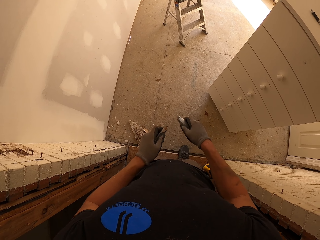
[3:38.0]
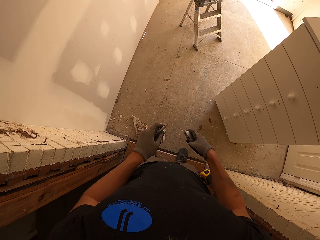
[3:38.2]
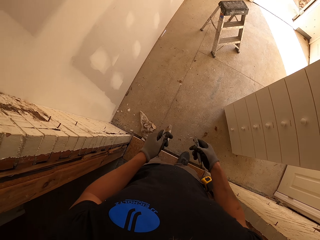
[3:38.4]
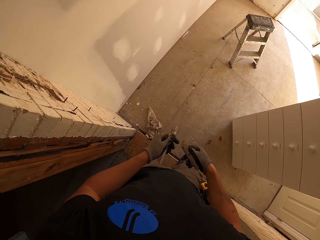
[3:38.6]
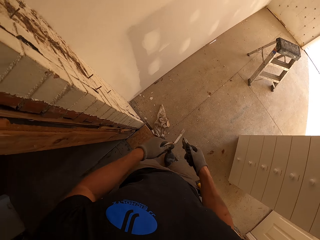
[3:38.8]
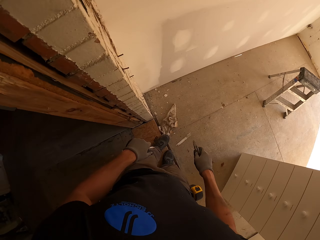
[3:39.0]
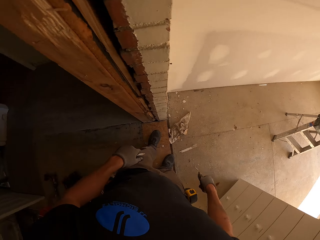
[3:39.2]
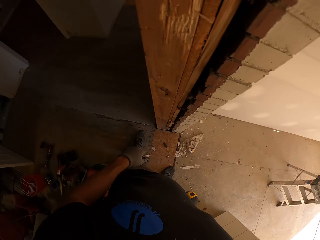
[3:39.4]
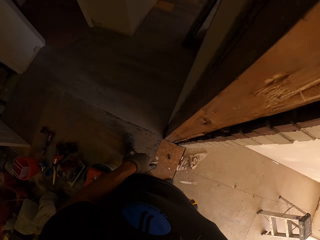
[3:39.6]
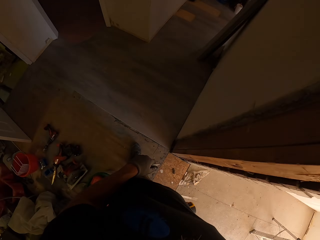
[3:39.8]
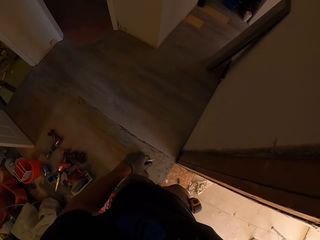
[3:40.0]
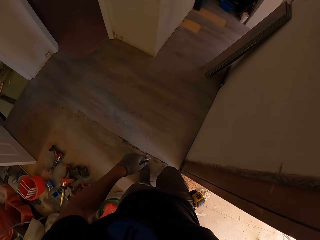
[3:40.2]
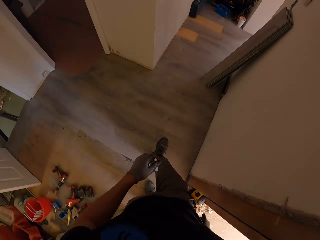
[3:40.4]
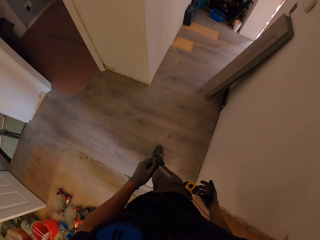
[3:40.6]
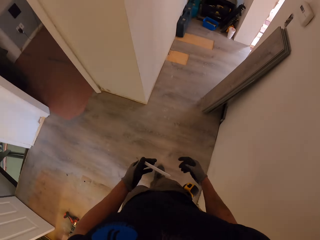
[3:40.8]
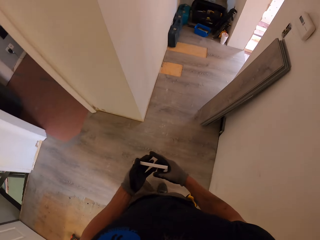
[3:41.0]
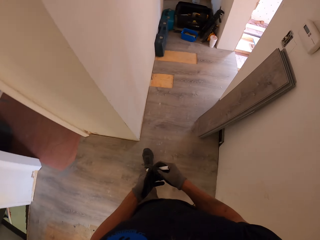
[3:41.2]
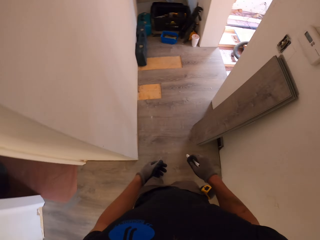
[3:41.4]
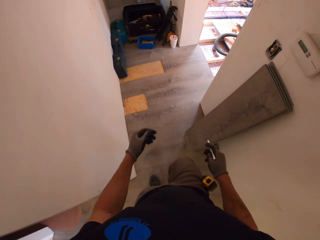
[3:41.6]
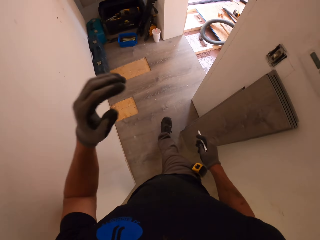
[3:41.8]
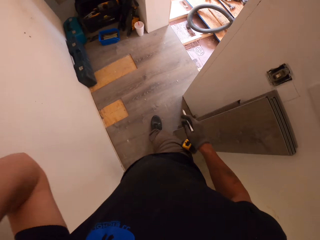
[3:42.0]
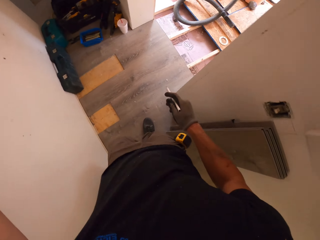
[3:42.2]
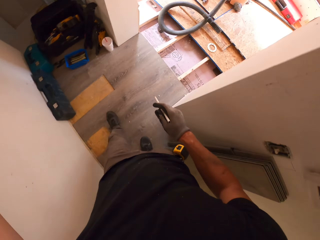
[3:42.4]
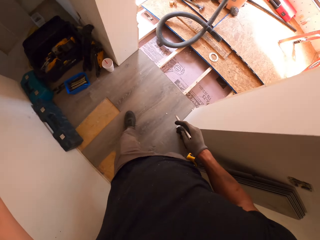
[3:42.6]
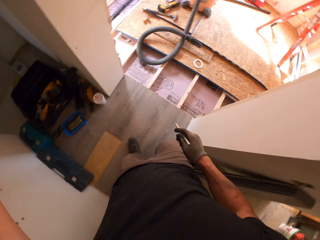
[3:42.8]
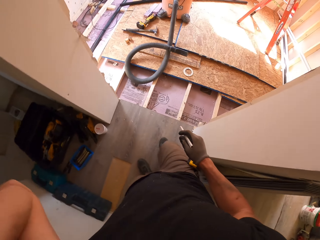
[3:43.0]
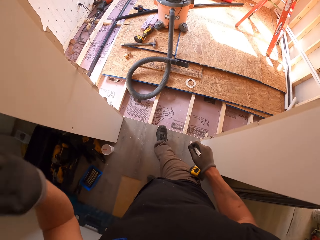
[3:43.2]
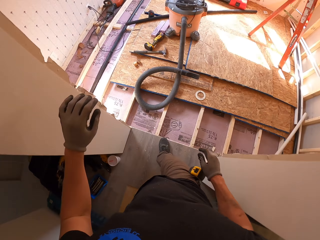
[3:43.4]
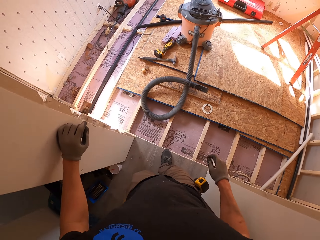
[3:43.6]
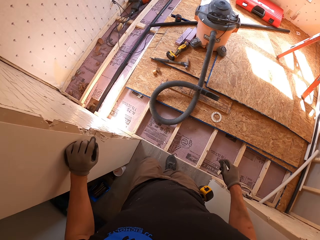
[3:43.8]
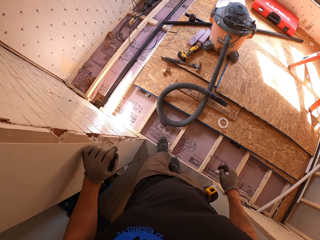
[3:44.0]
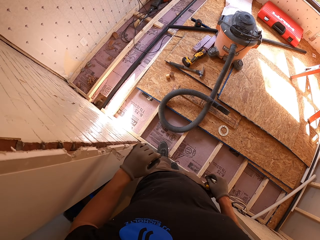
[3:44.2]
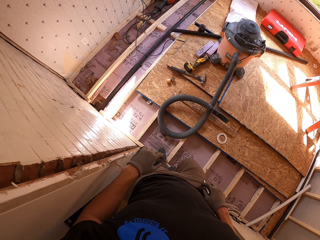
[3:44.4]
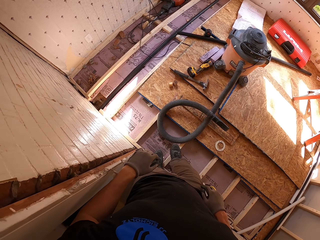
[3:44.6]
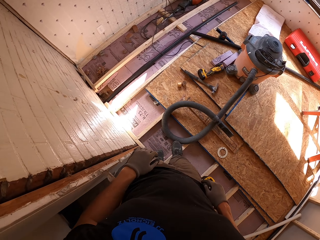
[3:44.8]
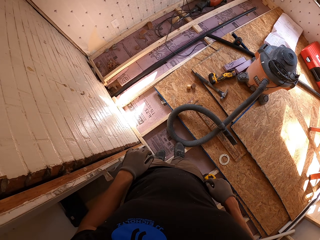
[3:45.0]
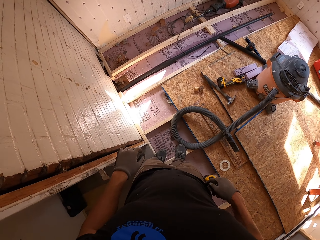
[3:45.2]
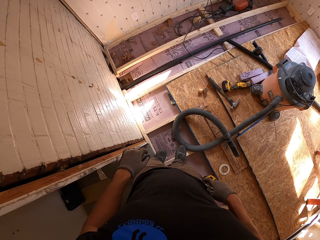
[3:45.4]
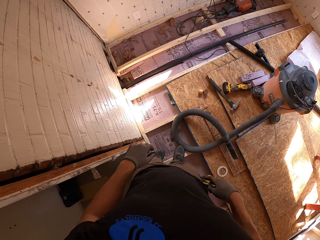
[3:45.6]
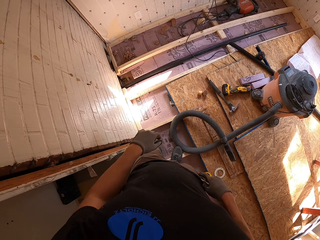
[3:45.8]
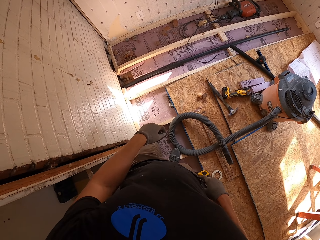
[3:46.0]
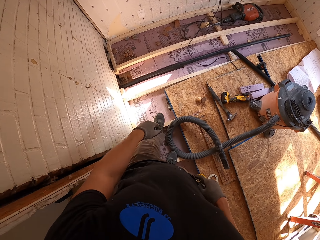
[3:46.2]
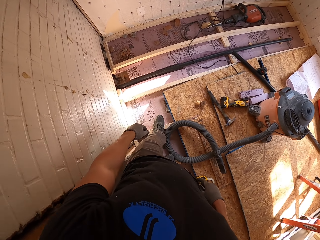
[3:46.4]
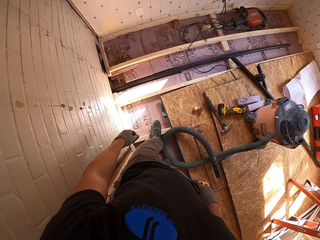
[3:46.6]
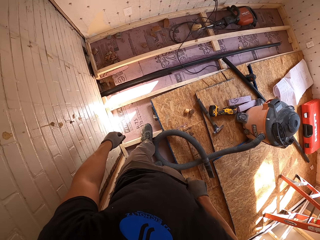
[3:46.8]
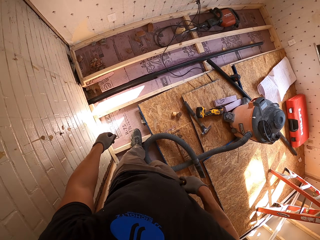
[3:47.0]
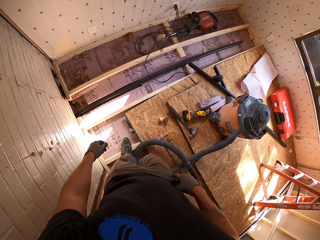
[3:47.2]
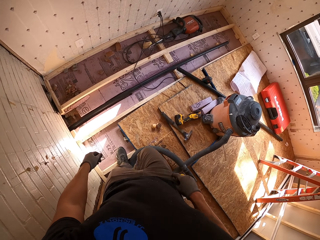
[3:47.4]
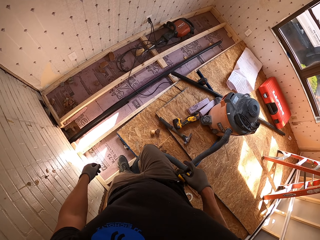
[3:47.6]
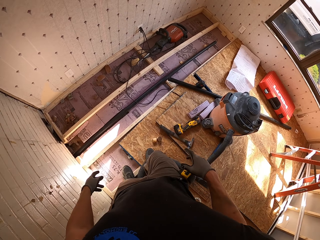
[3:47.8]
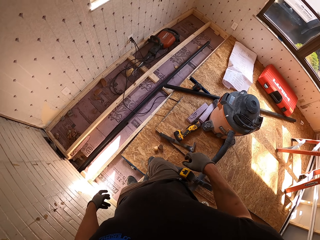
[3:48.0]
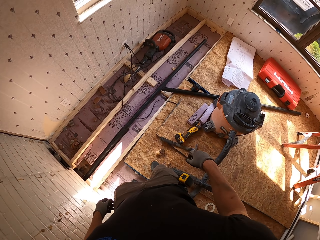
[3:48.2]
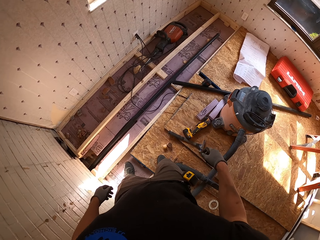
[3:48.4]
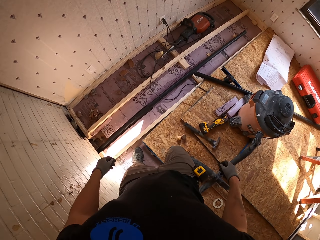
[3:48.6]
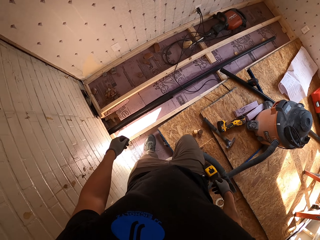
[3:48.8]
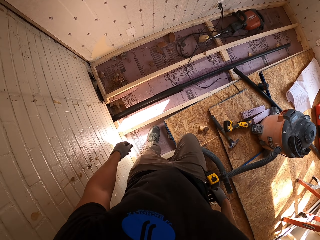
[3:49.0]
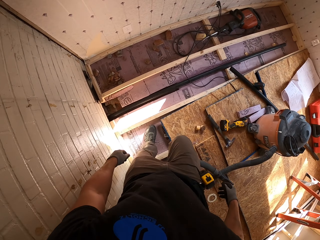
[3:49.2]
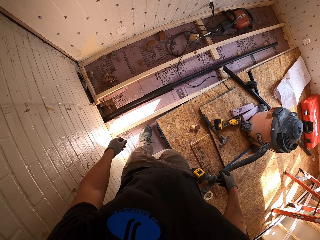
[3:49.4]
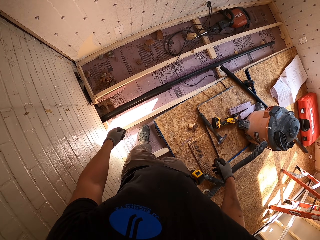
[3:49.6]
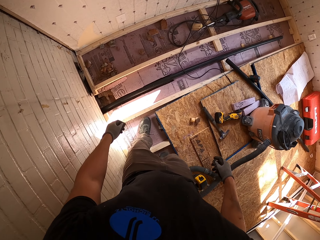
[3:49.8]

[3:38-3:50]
The camera wearer walks. He puts the knife sharpener in the pocket. He picks up the pencil. He moves his hand up. He moves his hand down. He puts the pencil in his pocket.

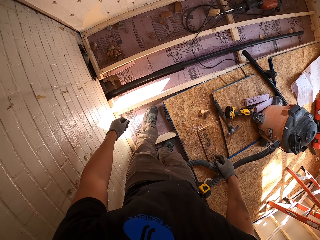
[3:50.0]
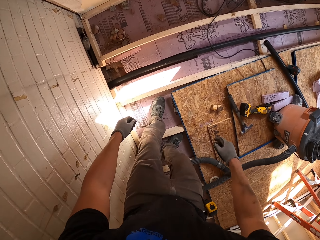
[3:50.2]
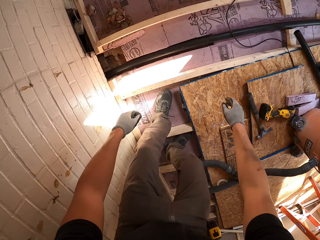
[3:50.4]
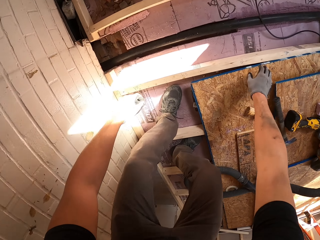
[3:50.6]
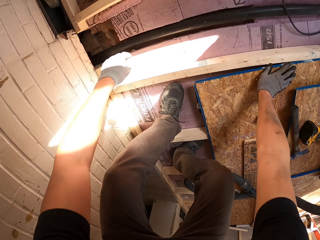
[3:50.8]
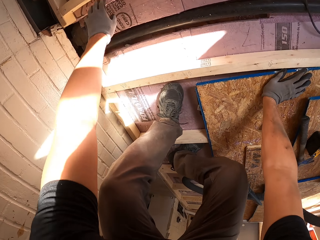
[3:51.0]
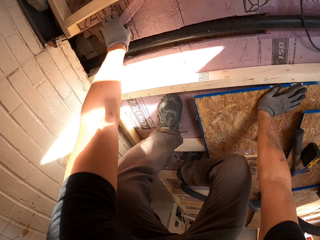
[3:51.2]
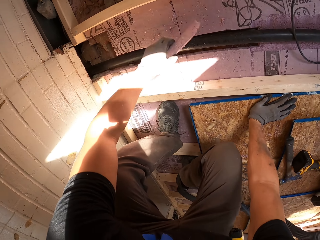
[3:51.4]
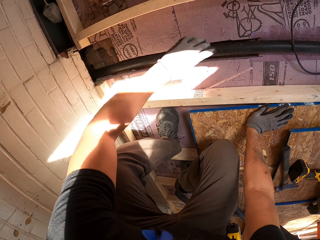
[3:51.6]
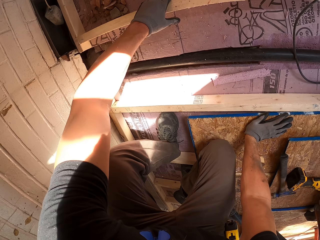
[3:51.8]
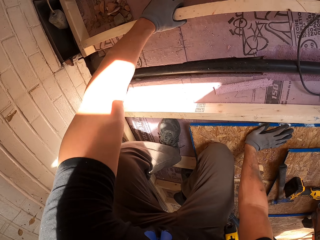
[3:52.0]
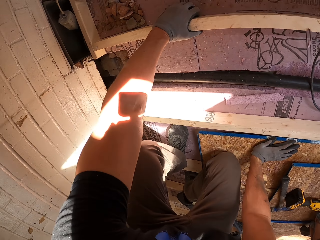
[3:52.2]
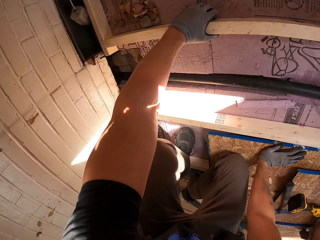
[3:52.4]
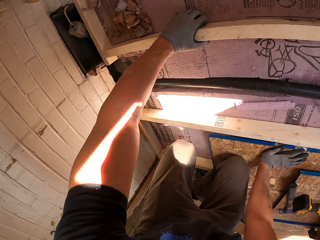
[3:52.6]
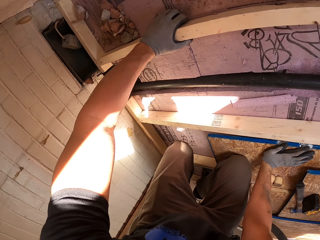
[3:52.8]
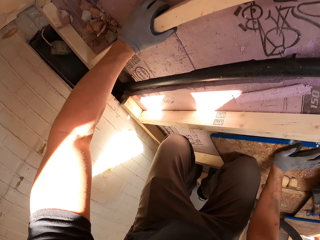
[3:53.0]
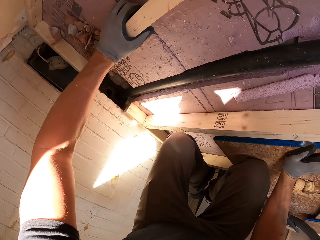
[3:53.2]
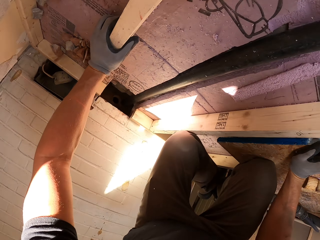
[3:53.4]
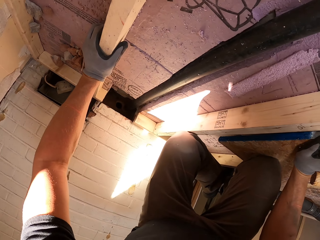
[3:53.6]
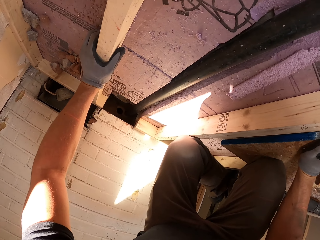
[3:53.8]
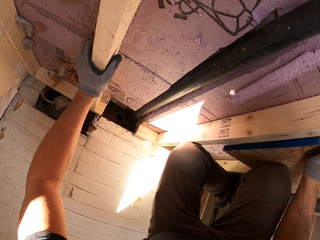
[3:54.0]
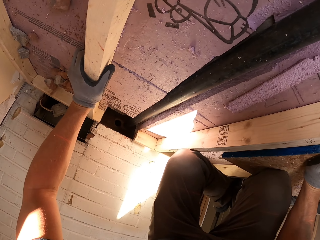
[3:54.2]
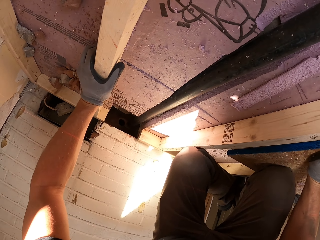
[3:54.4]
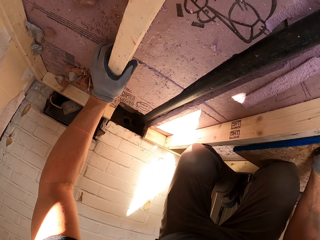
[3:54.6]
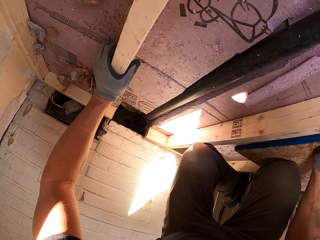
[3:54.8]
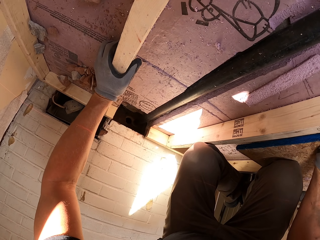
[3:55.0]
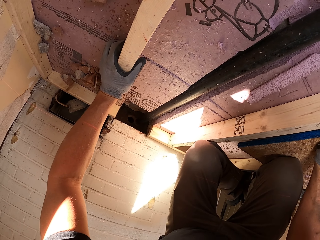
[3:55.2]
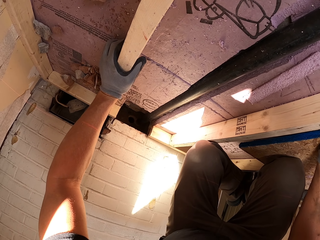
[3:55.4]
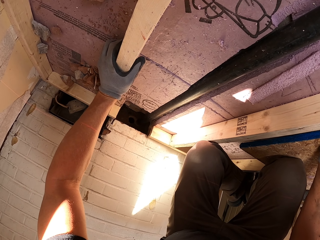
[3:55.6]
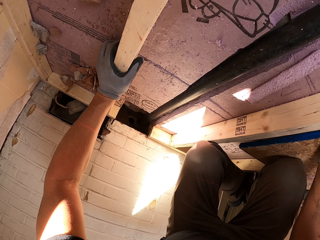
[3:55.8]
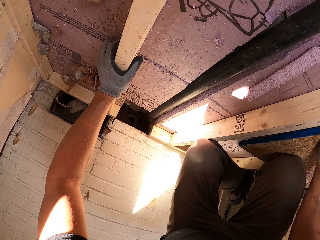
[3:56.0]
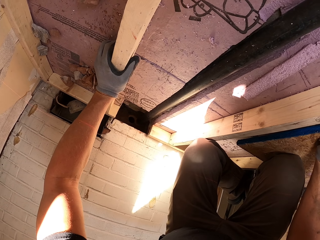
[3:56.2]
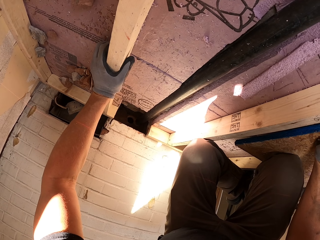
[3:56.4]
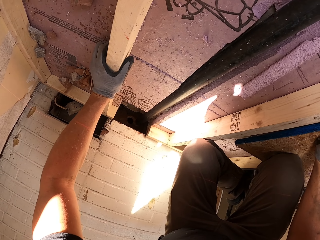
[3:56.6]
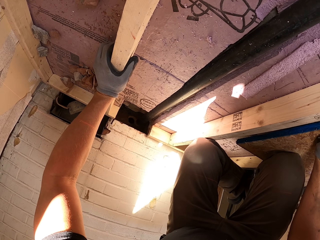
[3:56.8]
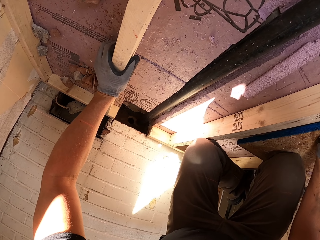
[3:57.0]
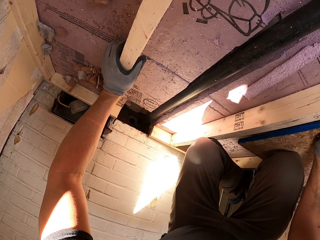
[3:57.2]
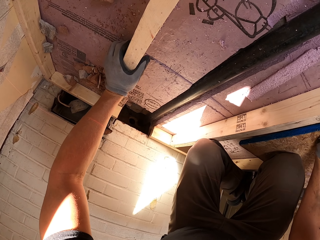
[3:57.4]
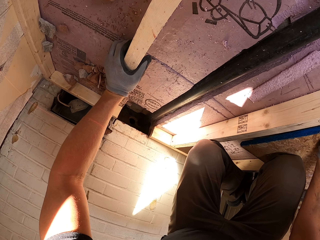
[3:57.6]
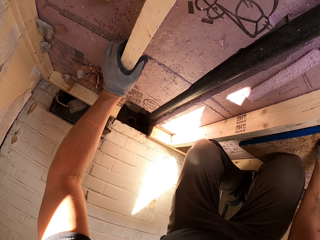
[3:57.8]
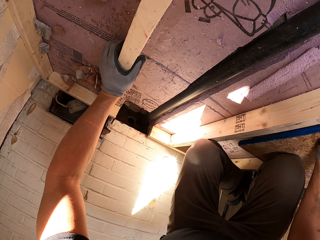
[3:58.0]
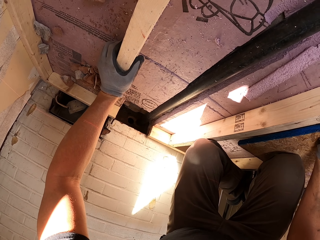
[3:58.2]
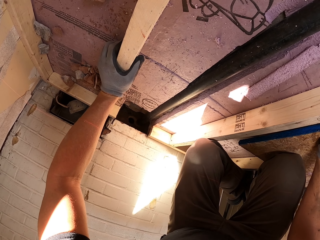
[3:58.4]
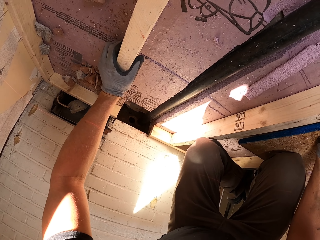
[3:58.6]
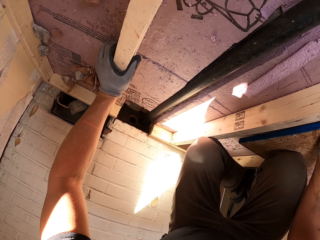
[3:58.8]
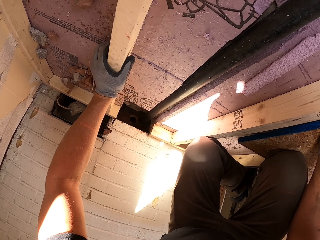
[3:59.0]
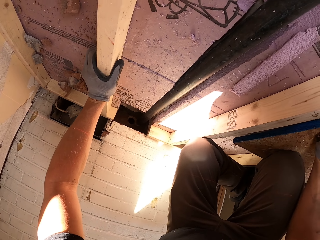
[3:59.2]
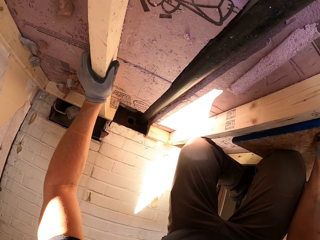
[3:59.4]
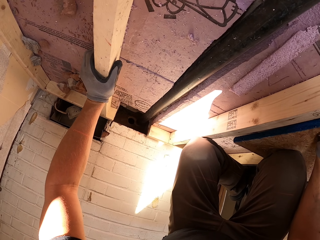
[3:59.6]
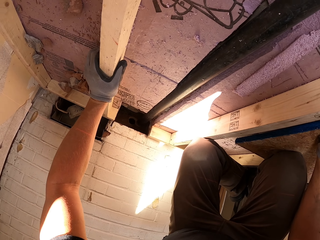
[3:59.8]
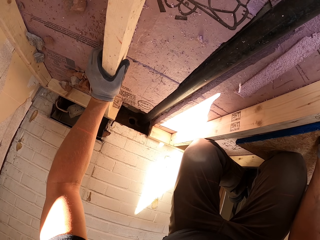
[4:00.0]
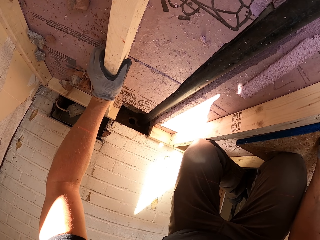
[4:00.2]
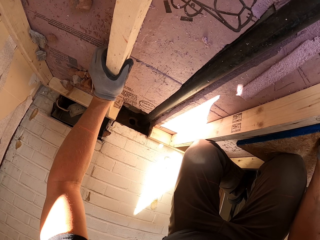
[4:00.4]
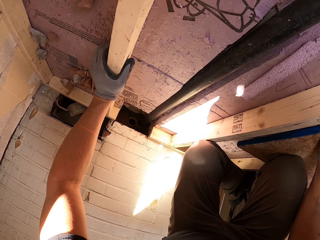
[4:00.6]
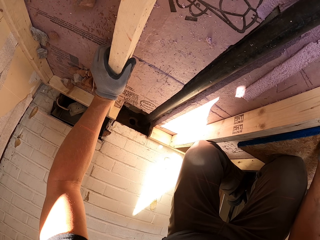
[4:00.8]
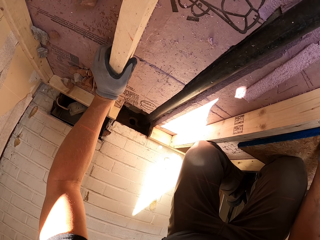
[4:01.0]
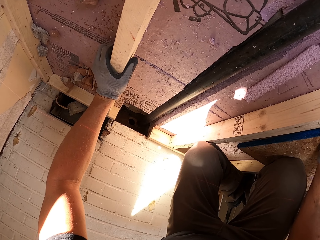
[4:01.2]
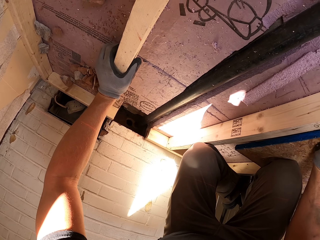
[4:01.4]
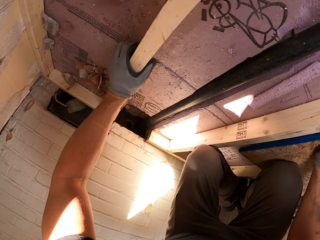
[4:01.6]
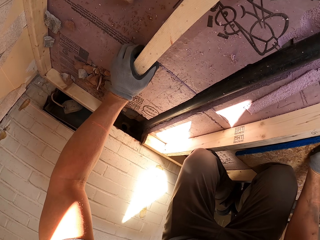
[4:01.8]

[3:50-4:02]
The camera wearer picks up a piece of wood. He pushes the piece of wood. He holds his hand on the wood. He kneels on the ground.
